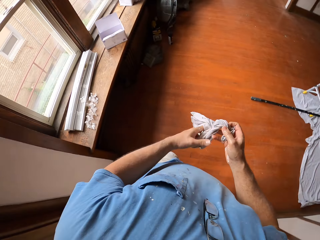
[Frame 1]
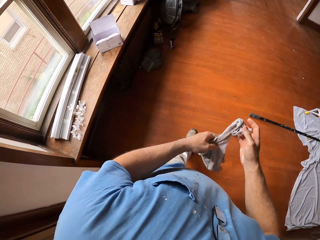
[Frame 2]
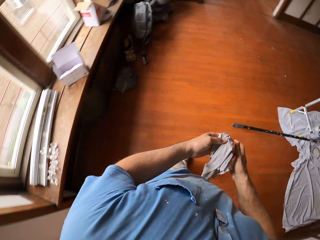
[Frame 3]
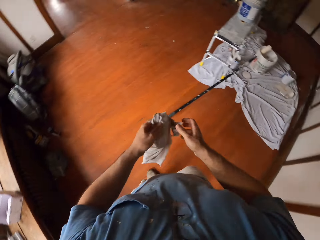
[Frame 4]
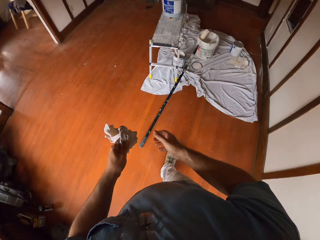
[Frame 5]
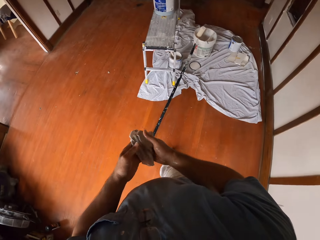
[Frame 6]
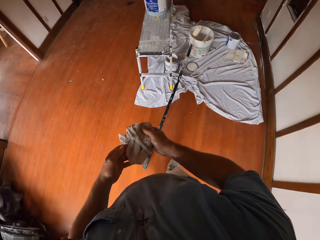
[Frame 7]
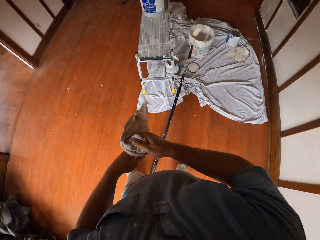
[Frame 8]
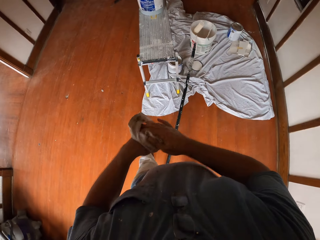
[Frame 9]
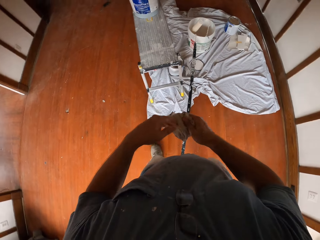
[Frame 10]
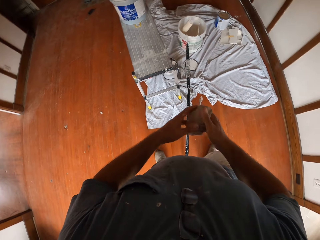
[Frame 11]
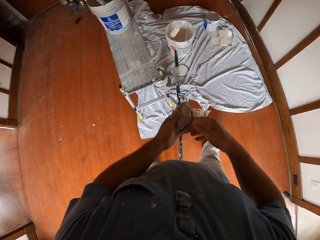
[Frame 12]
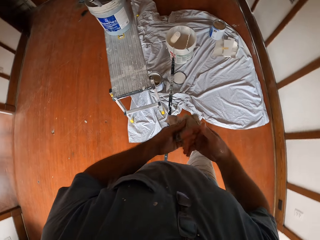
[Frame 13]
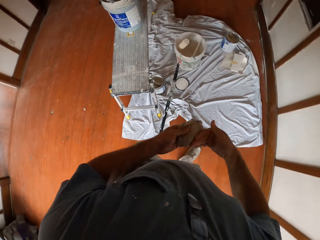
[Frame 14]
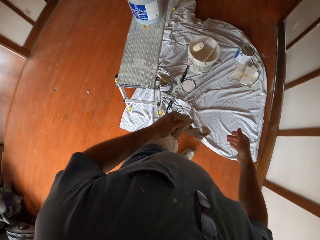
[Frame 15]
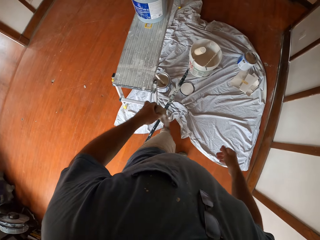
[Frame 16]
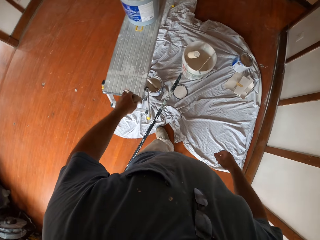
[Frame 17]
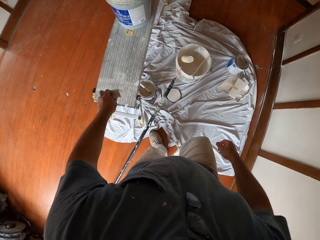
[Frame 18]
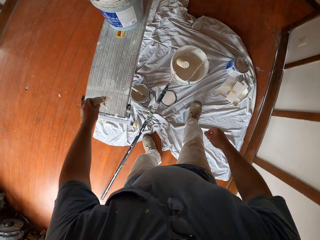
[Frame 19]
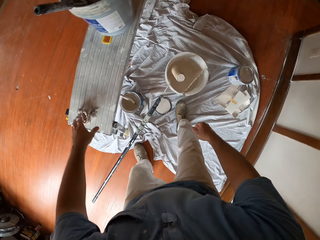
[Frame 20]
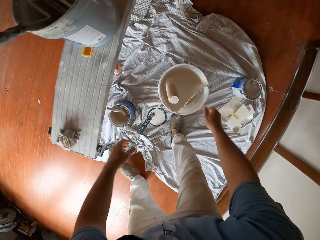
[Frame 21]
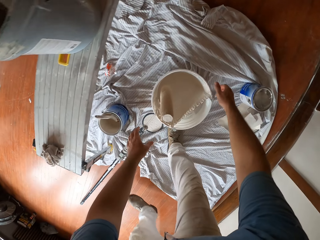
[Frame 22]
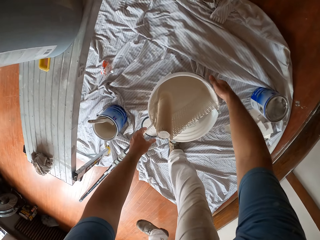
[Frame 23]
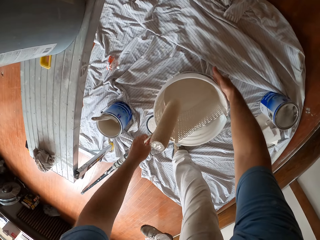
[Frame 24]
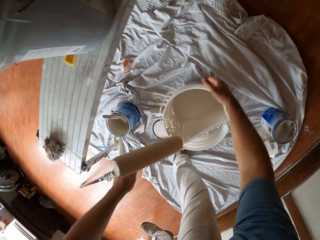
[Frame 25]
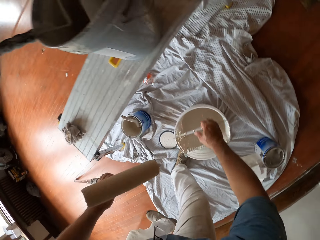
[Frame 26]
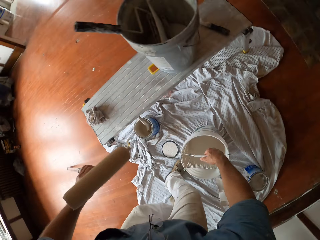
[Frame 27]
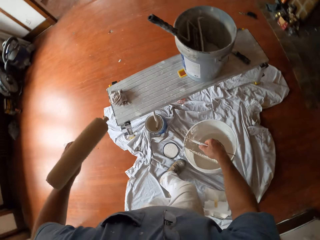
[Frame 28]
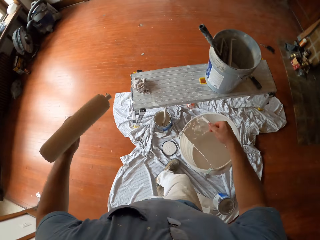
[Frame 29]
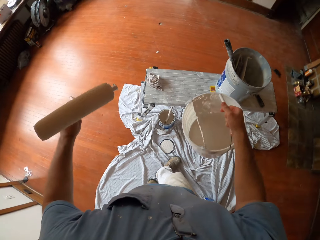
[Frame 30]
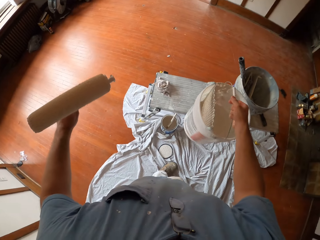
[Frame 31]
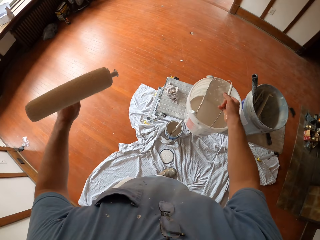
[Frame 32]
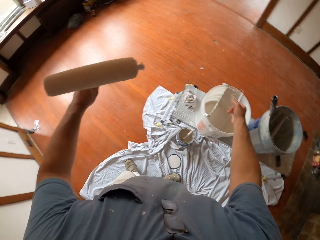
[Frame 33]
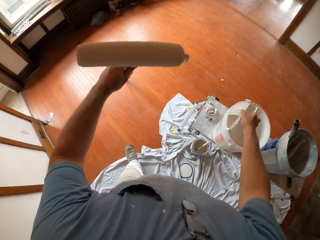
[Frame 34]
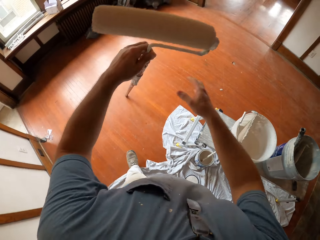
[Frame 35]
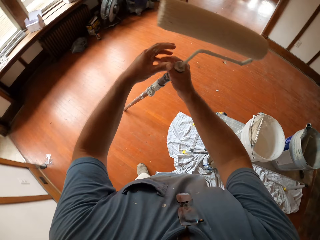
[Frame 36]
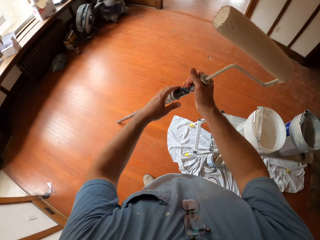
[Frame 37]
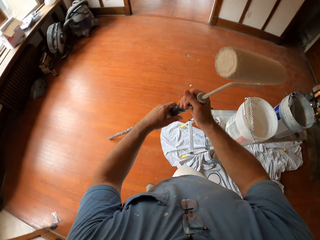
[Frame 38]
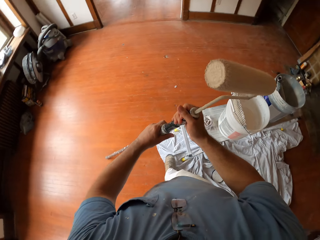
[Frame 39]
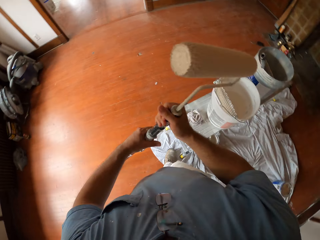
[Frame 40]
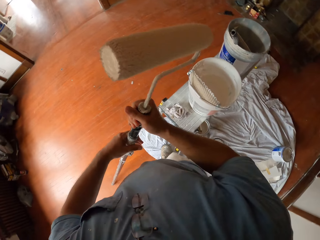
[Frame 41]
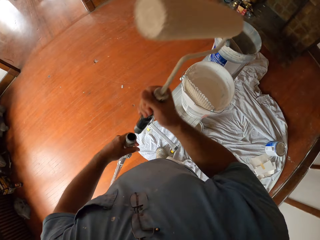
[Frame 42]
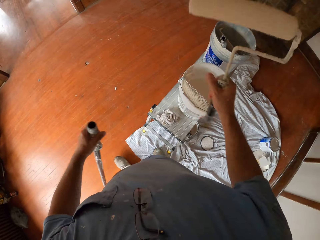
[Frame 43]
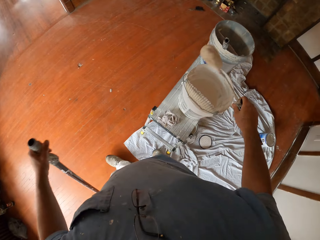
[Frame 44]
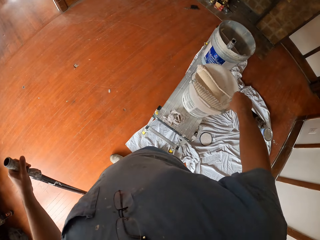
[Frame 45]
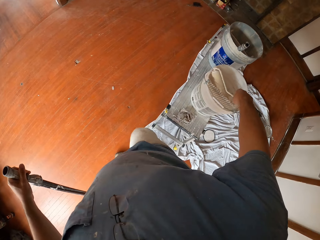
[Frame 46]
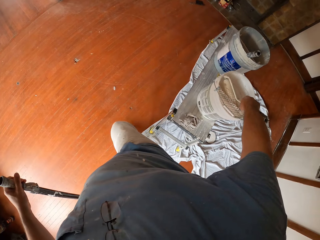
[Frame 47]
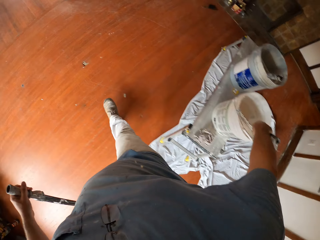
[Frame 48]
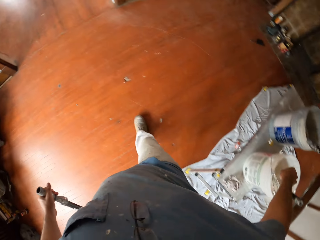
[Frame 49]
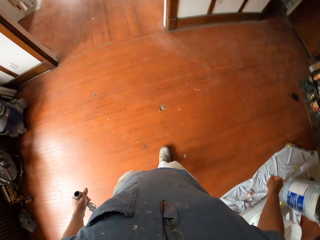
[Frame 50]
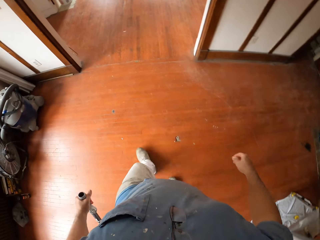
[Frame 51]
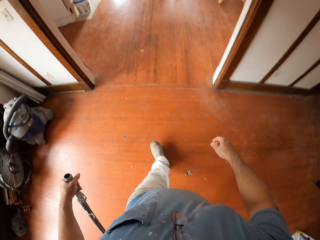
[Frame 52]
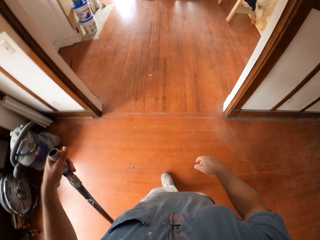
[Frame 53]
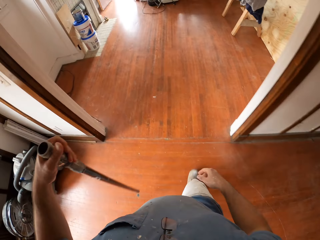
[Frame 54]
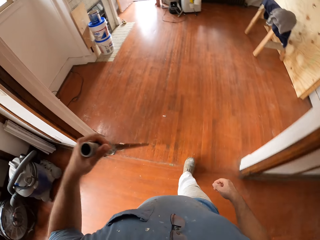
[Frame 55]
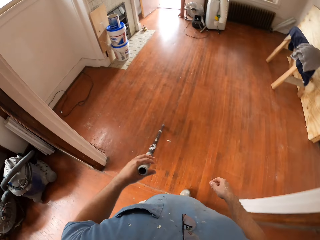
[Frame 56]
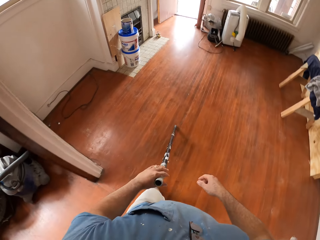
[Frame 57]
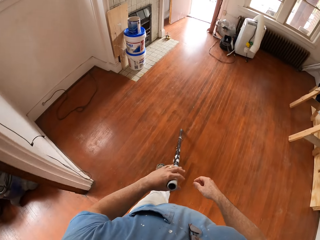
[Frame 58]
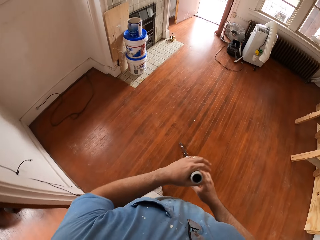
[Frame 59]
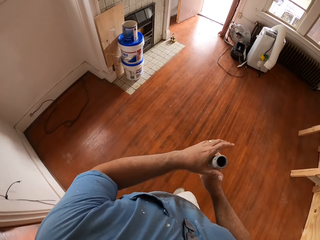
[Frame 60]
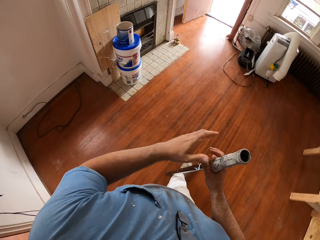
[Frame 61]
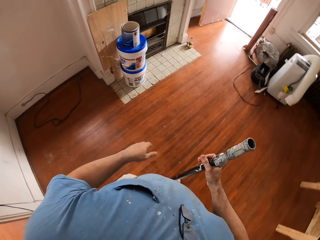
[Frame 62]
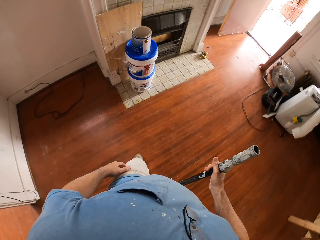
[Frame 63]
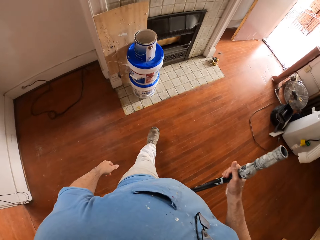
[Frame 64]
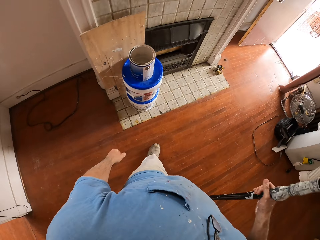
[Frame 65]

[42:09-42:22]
The camera wearer folds the cloth. He cleans both hands with the cloth and dries his hand with the cloth. He drops the cloth on the ladder bench. He picks up a roller in a paint bucket on the floor. He picks up the paint bucket on the floor. He places the bucket on the ladder bench. He detaches the extension handle or roller handle from the paint roller. He holds the roller with both hands. He drops the roller into the paint bucket. He walks with the roller handle inside the house.

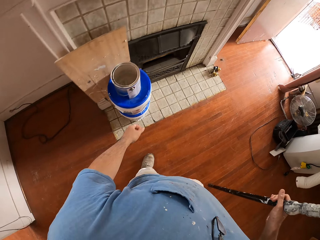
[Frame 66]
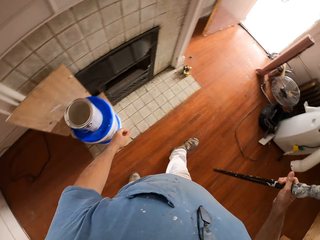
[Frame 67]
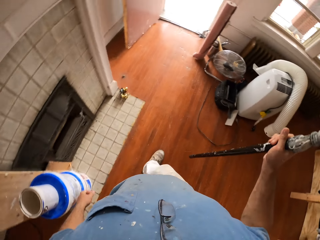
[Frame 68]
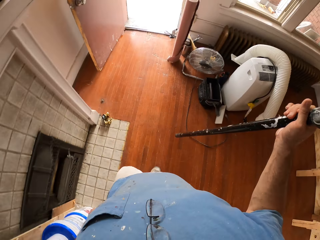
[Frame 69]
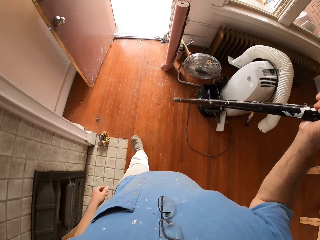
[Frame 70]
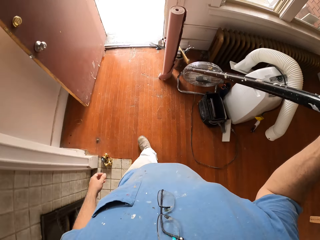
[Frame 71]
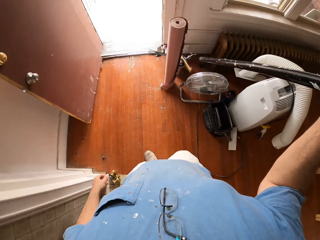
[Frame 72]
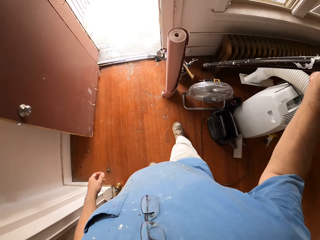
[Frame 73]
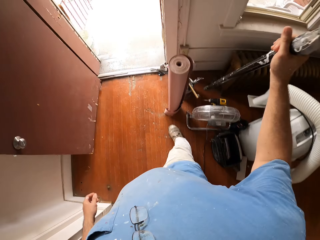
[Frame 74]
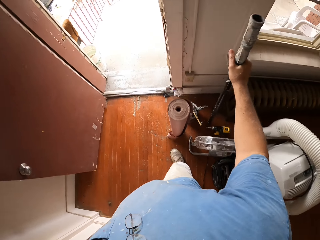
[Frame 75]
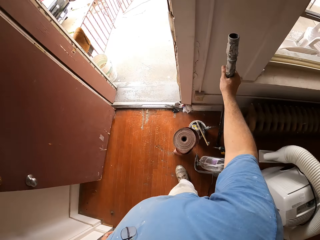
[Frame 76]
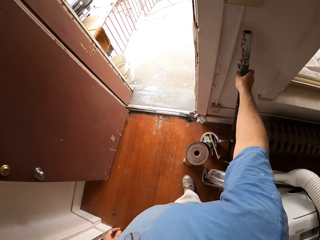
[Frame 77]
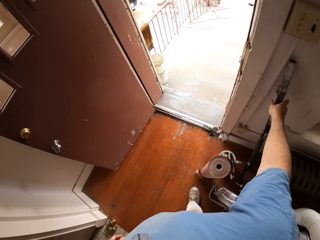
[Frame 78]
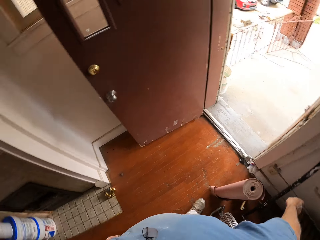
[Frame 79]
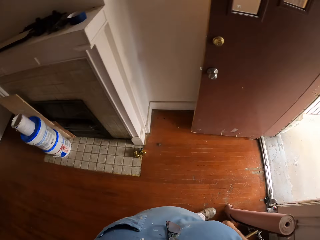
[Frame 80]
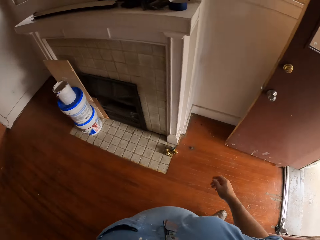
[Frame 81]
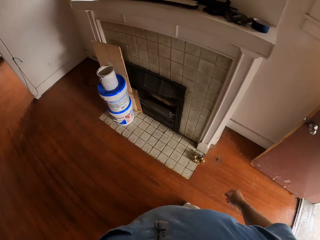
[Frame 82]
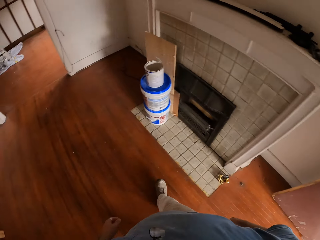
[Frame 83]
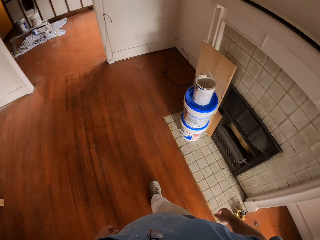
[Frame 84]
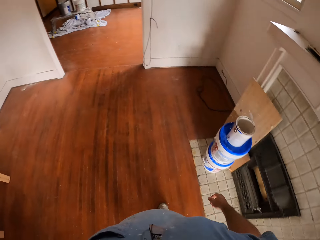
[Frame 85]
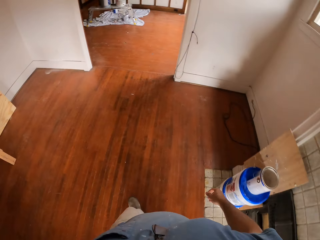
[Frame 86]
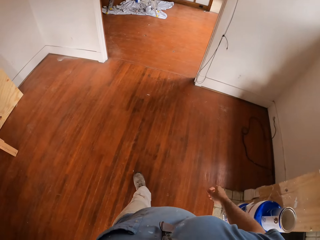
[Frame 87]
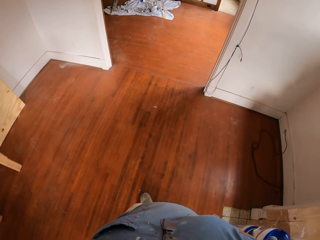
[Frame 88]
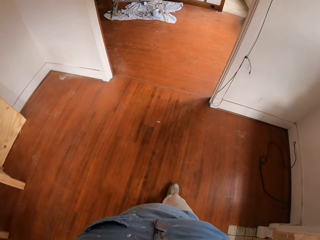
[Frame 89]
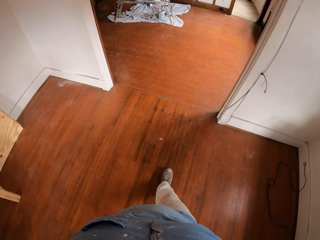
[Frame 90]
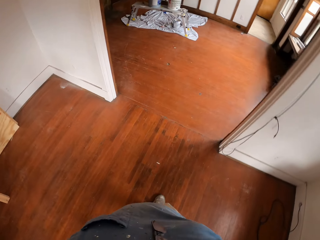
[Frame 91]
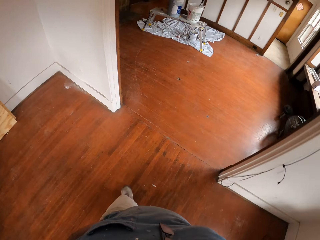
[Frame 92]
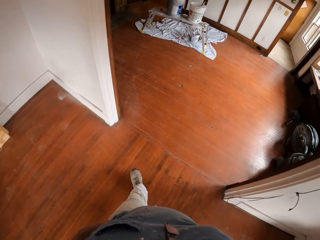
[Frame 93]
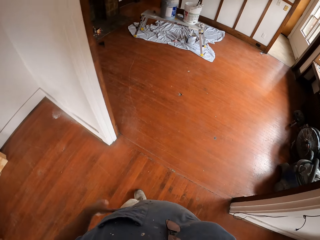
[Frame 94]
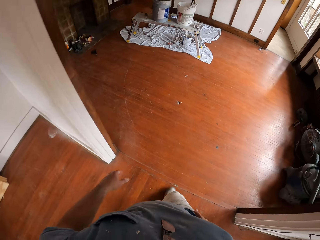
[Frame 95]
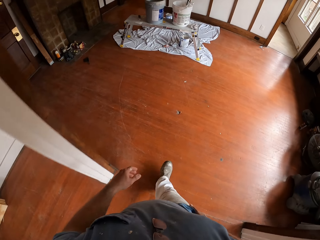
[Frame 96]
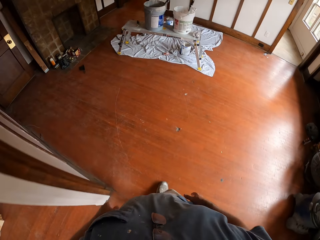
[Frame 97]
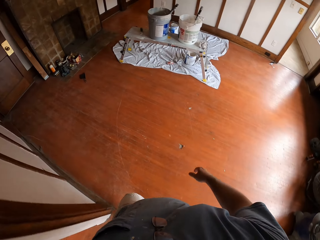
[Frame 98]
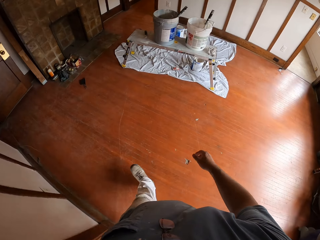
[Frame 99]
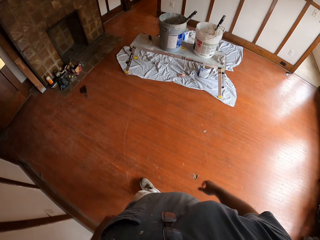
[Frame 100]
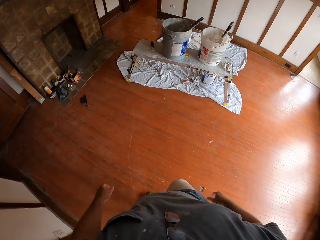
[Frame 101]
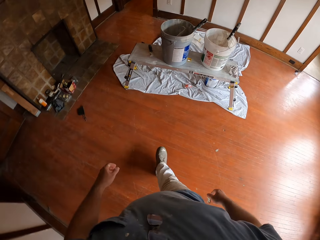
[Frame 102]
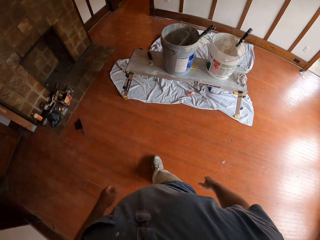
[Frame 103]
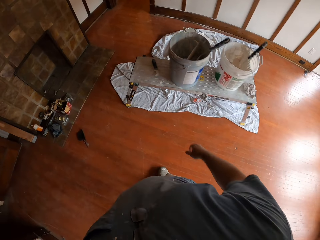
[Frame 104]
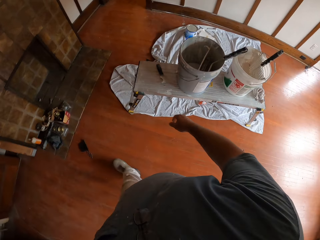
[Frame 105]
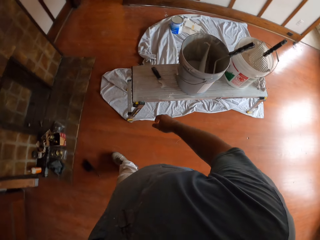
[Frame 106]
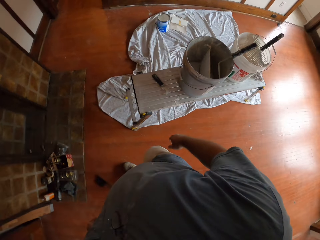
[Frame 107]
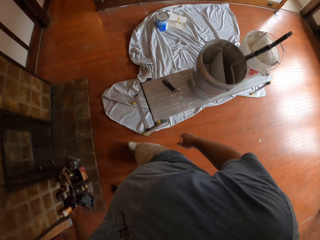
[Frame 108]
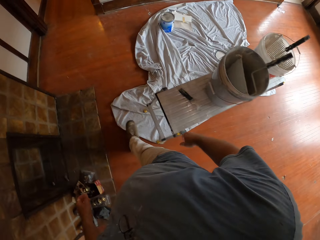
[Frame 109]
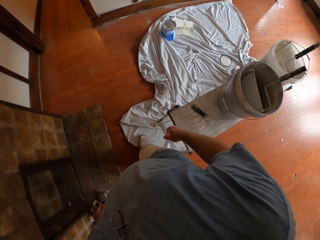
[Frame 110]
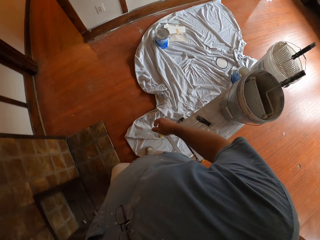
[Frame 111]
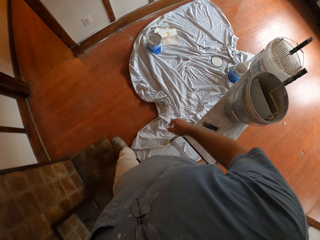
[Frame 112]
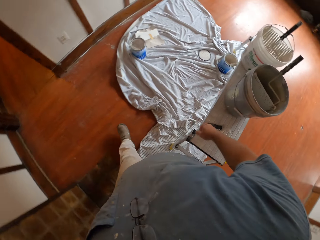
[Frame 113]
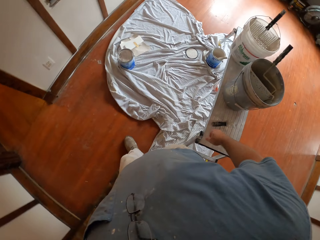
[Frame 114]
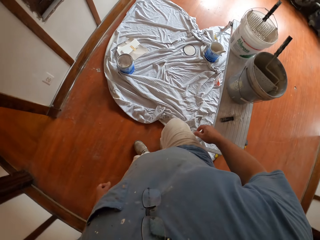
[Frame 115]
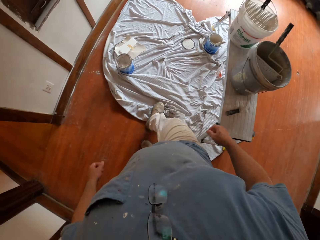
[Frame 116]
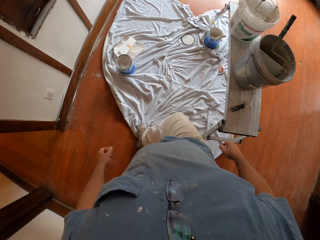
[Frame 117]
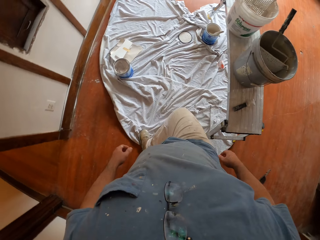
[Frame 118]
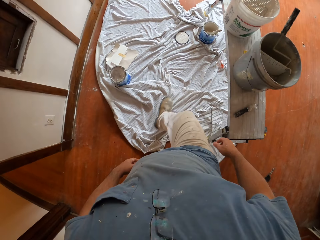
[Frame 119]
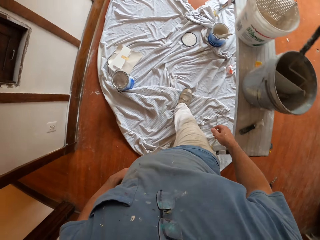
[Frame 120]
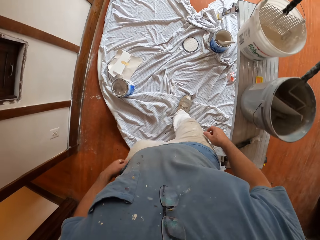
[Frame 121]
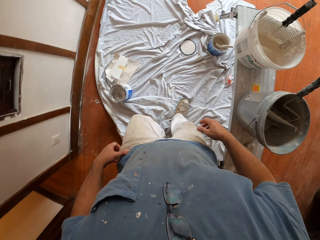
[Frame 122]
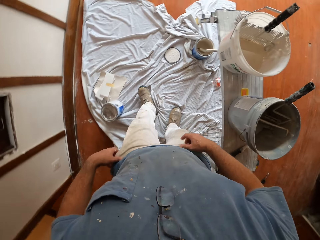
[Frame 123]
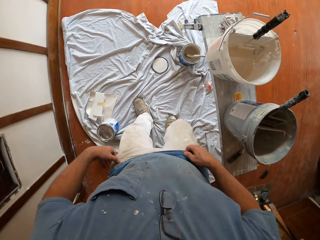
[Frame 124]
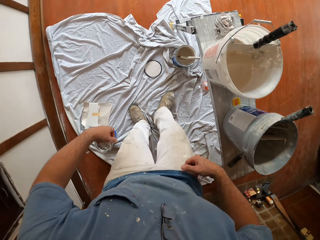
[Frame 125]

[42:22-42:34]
The camera wearer drops the roller handle against the wall. He walks towards the table. He drags the cloth on the floor with his foot. He spreads out the cloth on the floor with his leg.
